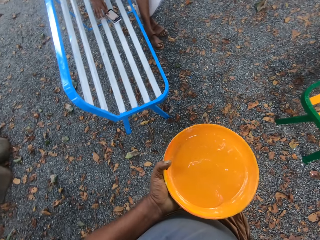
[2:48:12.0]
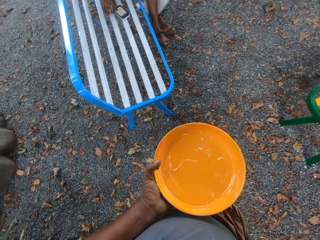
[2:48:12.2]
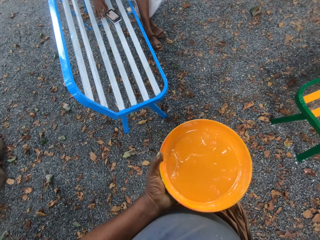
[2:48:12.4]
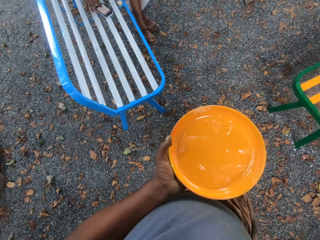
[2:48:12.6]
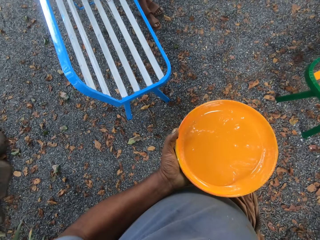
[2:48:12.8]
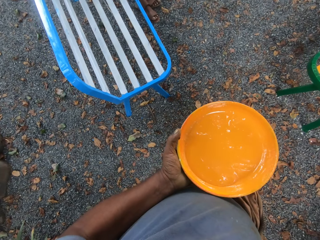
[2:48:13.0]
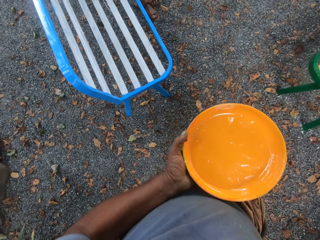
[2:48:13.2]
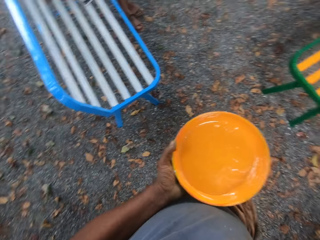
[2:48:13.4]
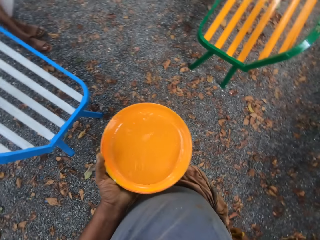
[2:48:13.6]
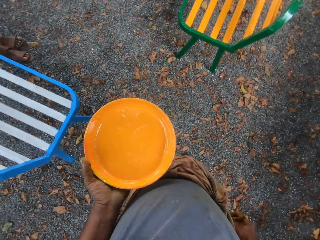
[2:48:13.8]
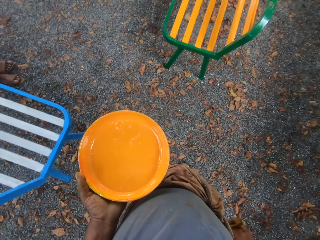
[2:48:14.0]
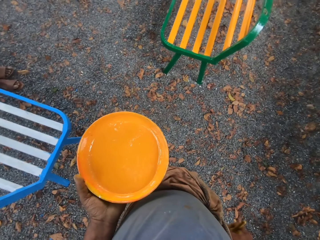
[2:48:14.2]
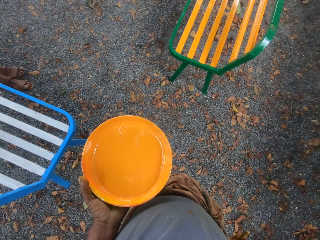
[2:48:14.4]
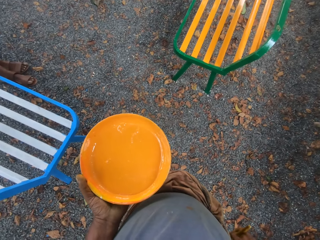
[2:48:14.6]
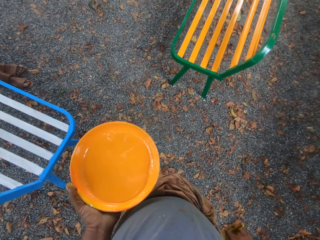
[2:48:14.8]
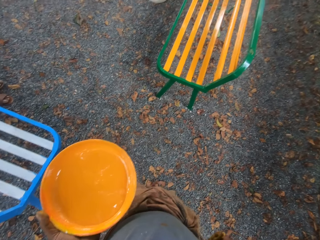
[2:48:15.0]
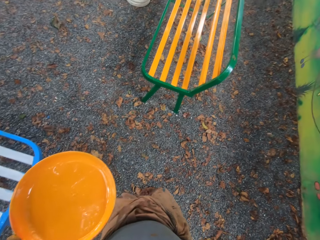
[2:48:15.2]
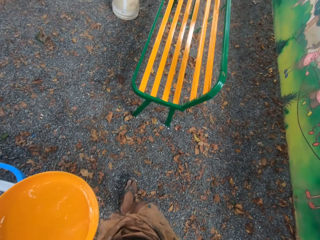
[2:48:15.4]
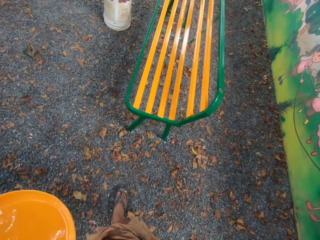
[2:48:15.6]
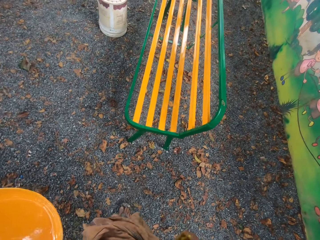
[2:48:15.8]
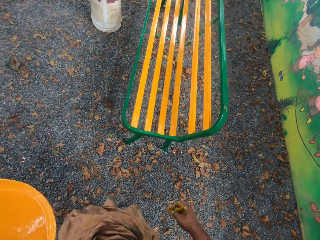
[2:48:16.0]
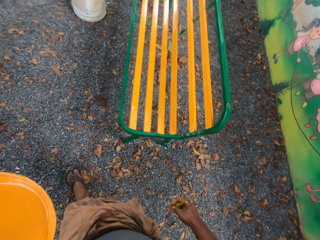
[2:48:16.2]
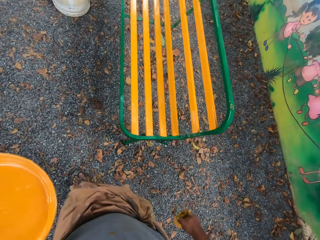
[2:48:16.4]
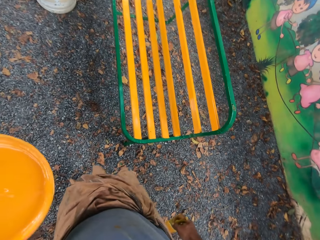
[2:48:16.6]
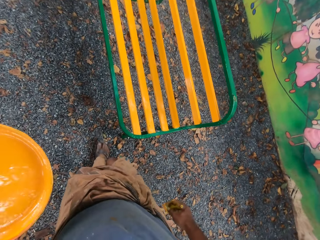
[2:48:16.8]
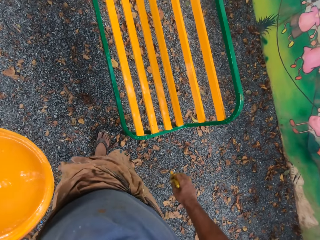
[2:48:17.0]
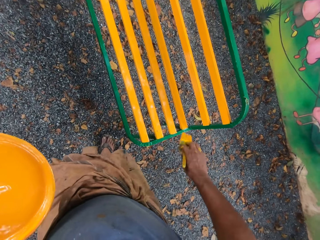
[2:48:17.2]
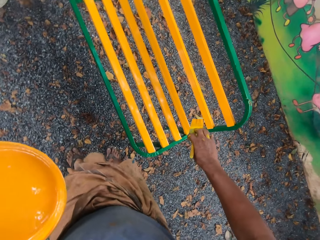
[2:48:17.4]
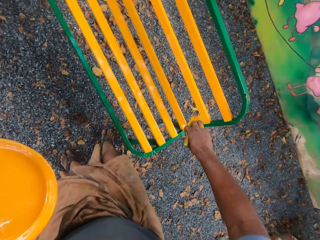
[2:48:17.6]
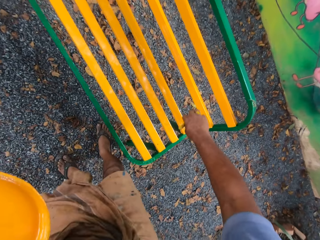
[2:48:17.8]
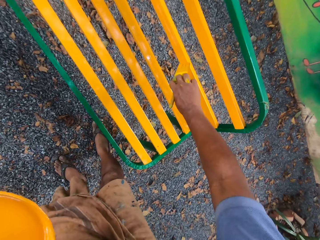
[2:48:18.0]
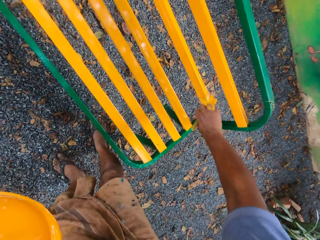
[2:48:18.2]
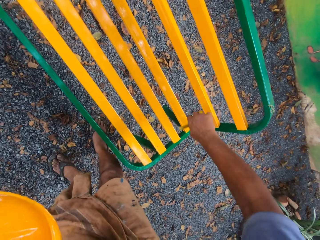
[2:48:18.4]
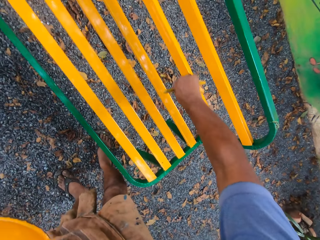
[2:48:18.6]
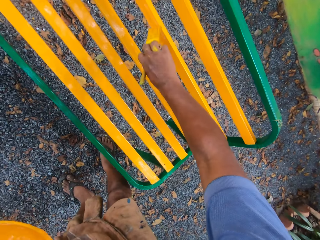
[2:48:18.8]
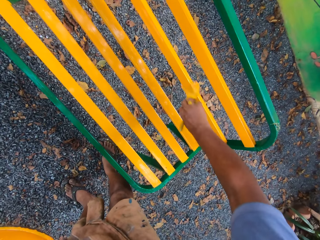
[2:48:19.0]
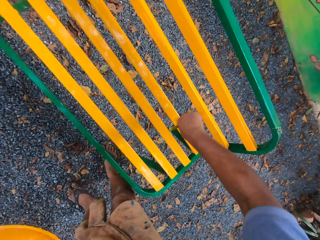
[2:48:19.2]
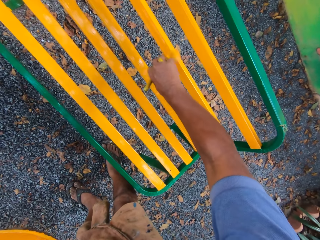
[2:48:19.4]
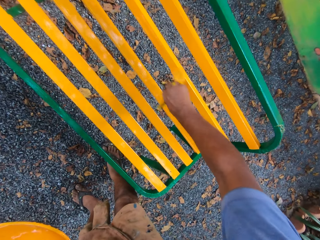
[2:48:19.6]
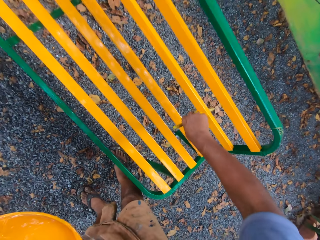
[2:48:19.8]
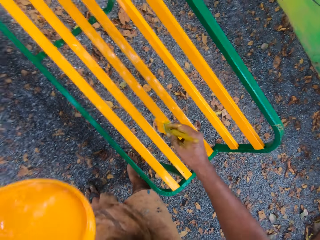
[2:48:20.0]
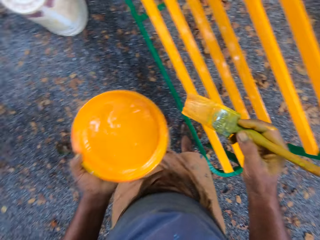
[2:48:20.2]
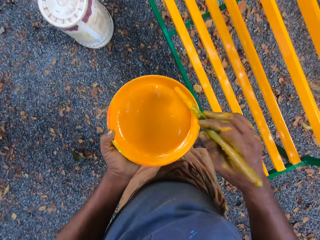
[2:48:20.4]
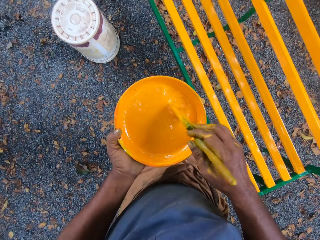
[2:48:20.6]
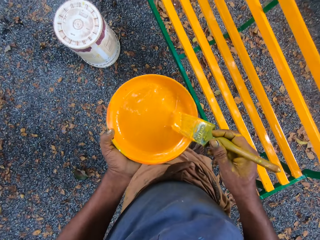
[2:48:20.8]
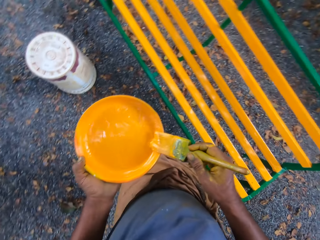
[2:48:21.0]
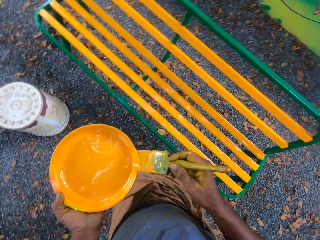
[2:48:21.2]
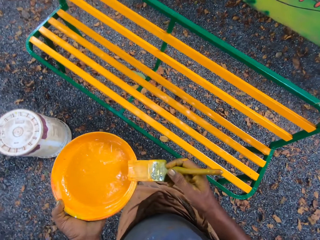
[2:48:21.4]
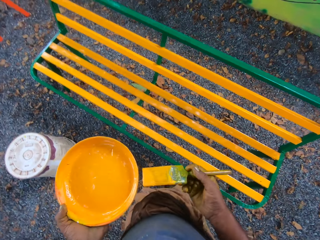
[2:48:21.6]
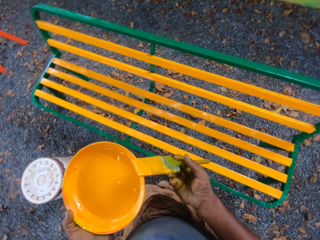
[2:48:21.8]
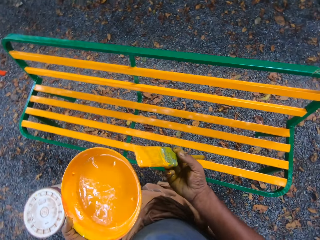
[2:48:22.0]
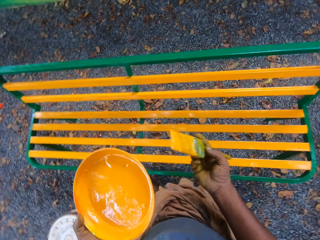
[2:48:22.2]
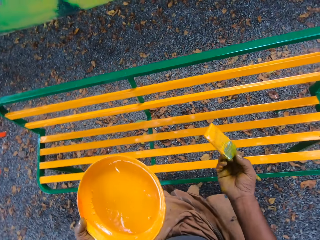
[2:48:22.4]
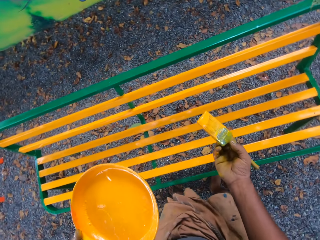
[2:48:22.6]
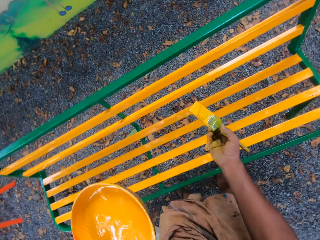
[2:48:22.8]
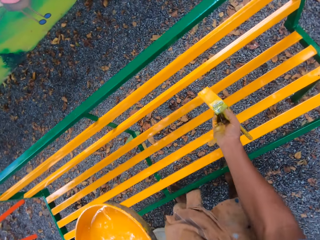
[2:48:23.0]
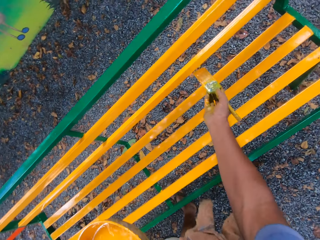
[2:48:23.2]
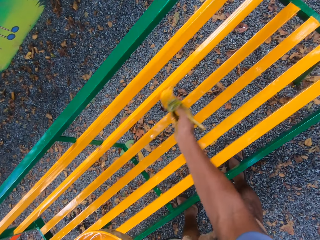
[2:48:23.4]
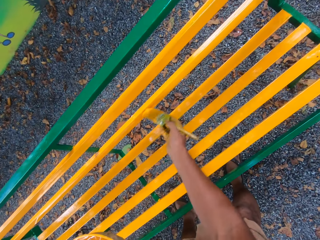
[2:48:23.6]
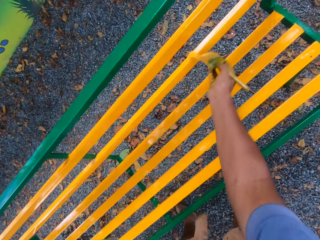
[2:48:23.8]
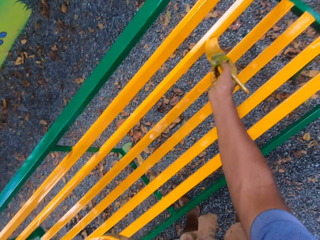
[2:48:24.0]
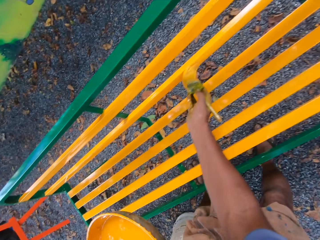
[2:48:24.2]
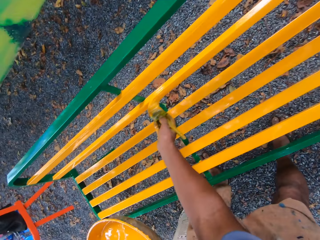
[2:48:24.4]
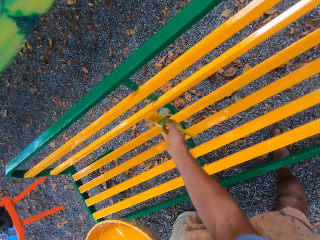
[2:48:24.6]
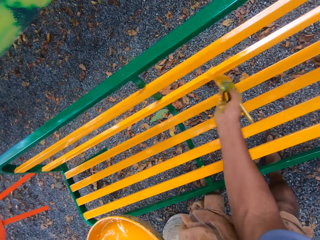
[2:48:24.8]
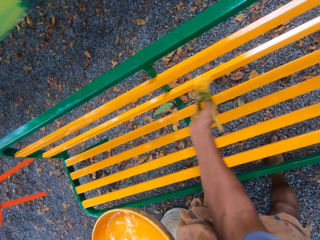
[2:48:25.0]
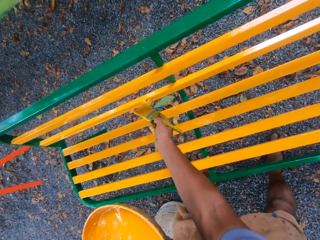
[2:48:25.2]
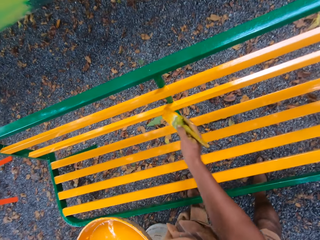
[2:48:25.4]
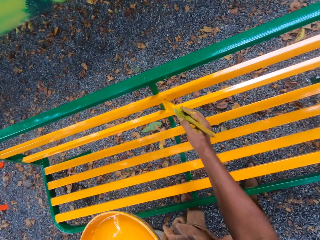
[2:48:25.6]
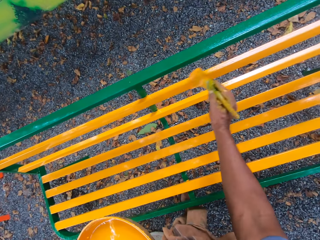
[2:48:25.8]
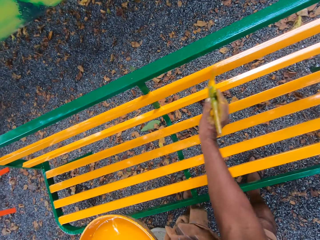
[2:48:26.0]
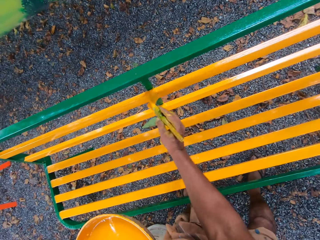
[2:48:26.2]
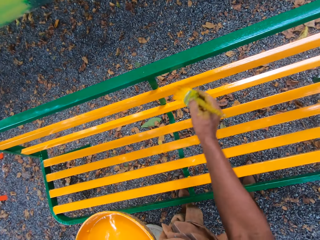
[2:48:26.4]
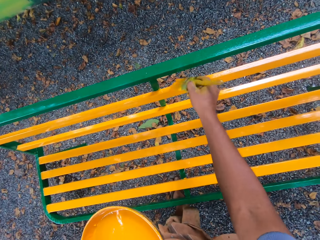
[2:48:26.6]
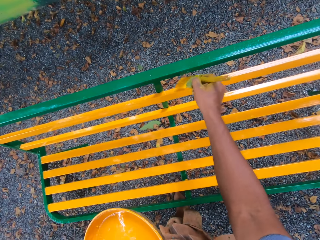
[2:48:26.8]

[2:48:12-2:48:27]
A man operates a phone. The camera wearer paints a bench with a paint brush. They scoop paint in a paint tray with the paint brush. They paint the bench with the paint brush.

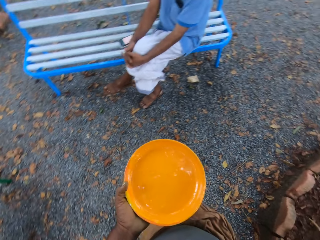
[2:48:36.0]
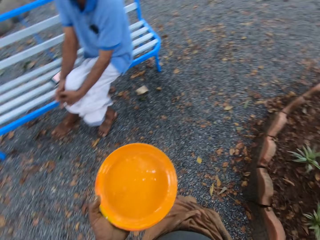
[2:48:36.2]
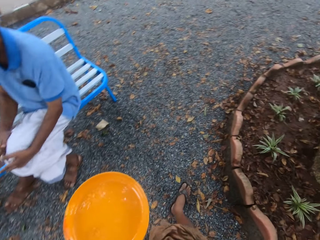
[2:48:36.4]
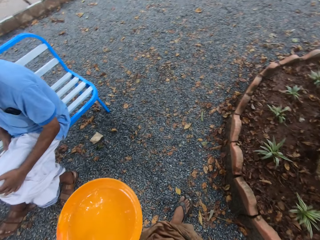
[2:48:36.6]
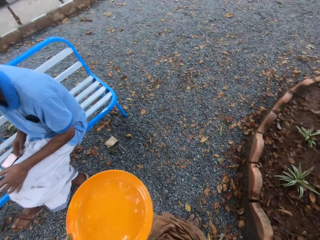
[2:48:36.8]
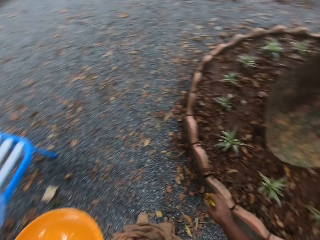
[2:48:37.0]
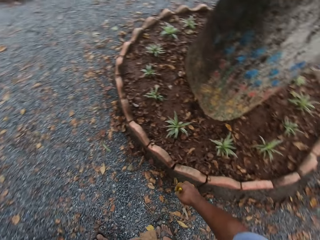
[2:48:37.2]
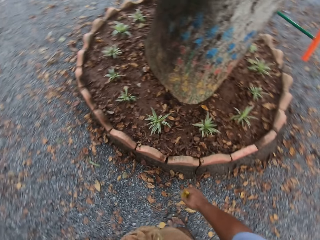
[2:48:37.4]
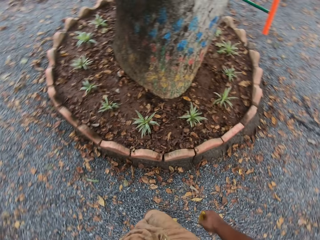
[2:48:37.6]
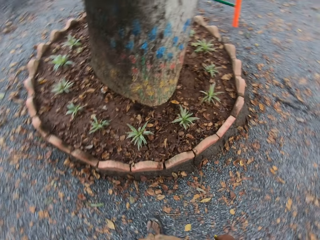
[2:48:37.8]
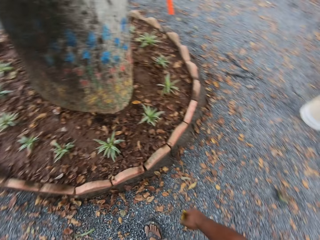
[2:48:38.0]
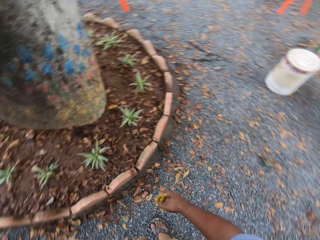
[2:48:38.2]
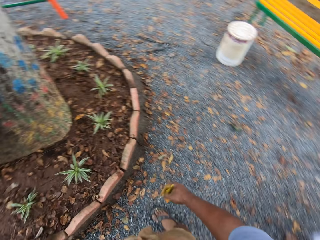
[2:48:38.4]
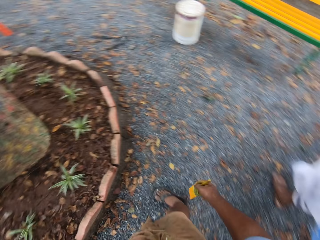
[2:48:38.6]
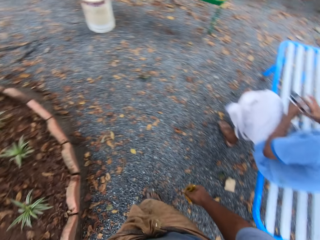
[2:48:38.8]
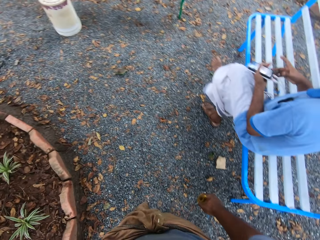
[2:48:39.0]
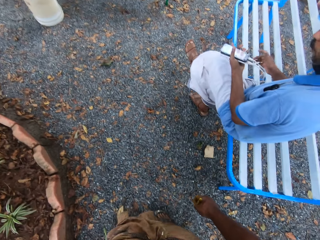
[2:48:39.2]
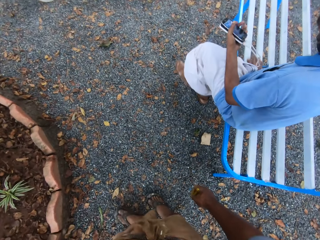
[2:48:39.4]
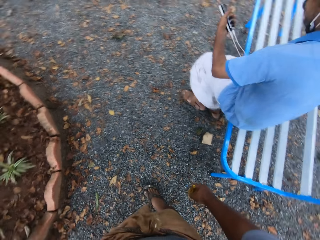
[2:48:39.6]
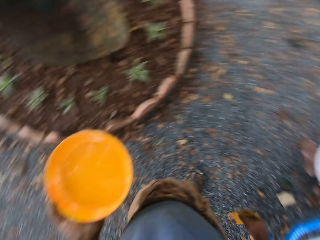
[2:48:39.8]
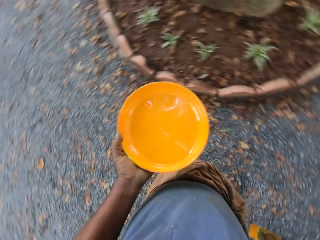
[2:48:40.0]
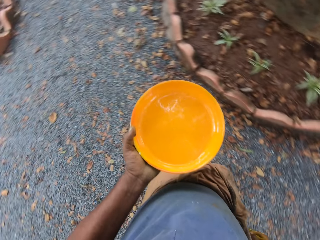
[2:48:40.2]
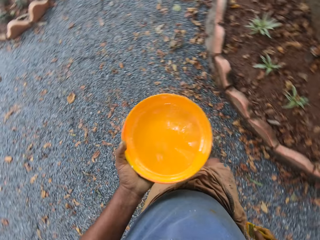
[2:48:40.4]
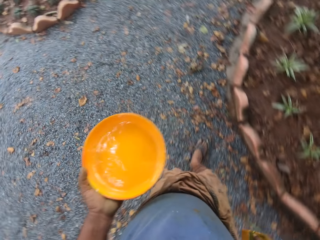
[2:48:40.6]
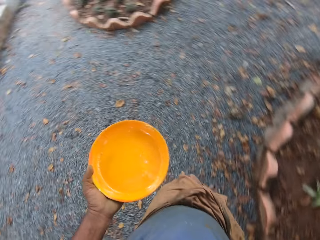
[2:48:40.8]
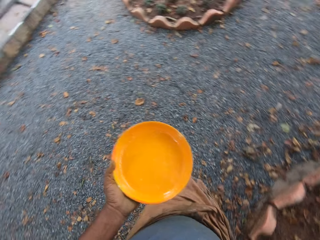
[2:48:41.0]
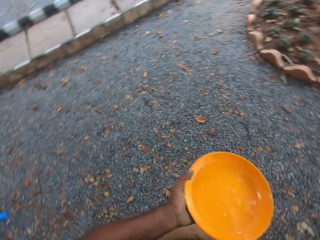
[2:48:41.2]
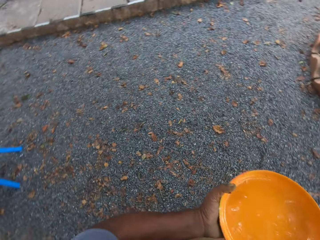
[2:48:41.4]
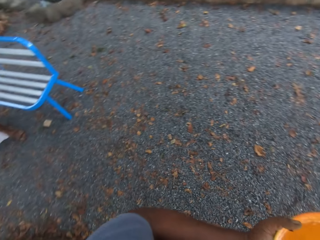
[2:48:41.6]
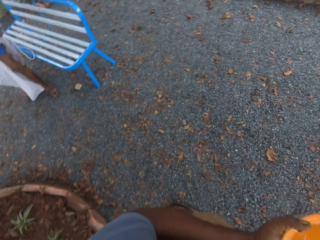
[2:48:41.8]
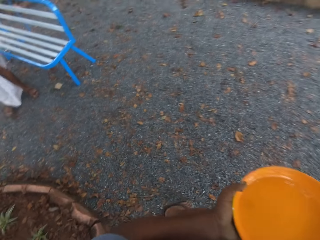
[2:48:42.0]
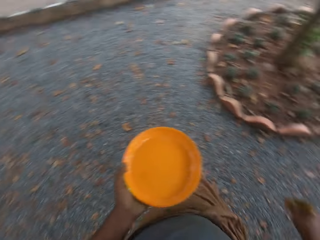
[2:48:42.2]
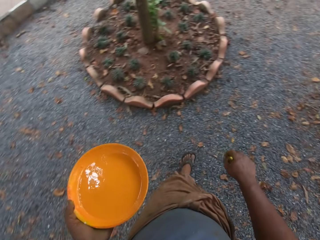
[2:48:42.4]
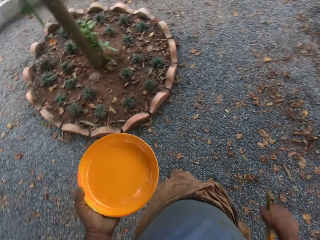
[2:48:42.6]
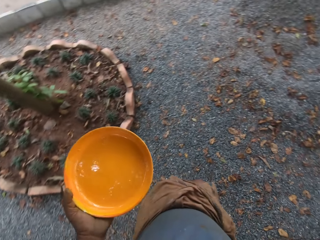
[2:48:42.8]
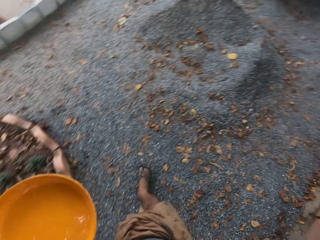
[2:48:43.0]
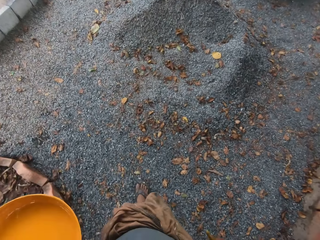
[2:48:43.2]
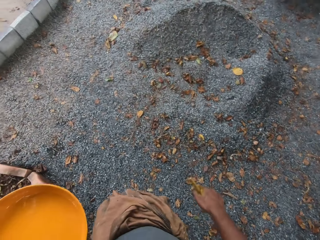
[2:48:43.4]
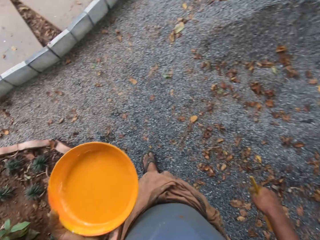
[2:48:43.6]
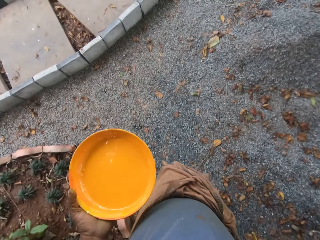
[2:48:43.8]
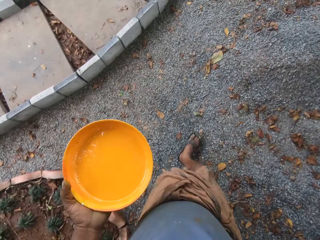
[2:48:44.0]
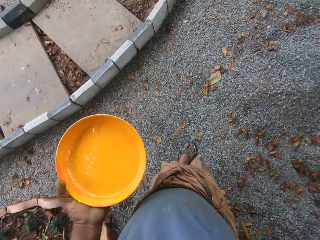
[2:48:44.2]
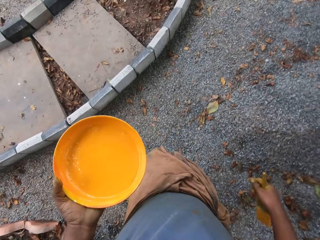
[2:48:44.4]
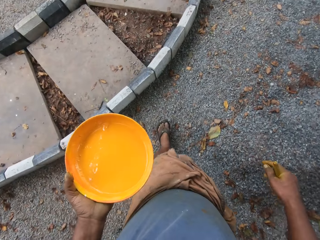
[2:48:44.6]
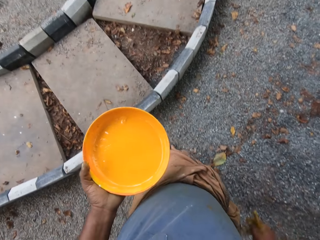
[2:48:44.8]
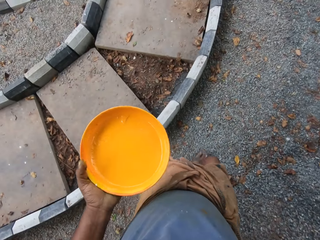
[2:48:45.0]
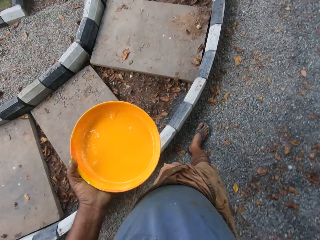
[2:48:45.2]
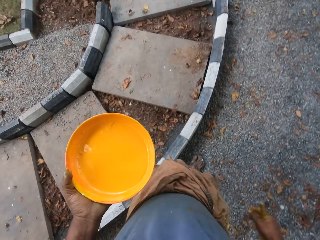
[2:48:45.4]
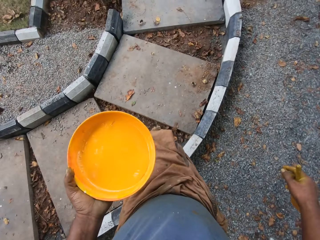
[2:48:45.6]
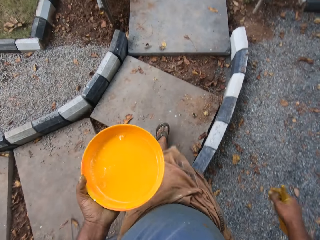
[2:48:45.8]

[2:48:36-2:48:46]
A man sits on a bench. The man stands. The camera wearer walks around a compound.
